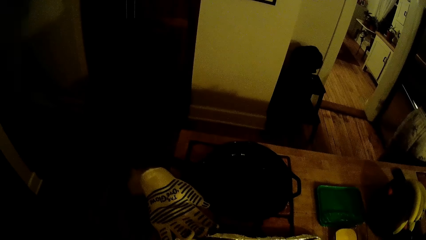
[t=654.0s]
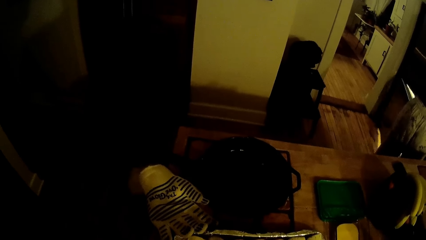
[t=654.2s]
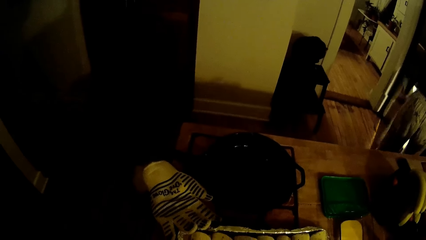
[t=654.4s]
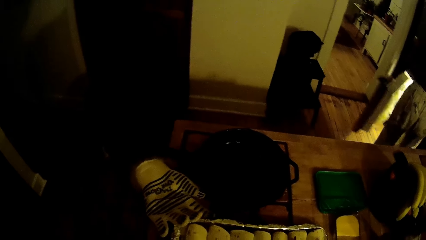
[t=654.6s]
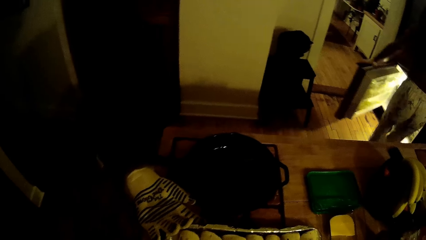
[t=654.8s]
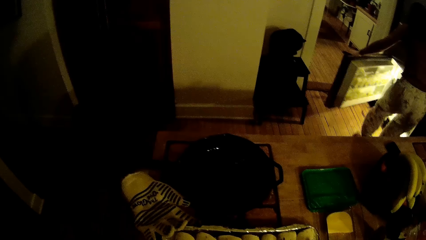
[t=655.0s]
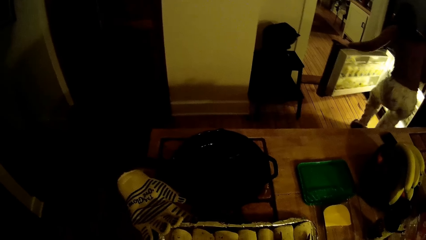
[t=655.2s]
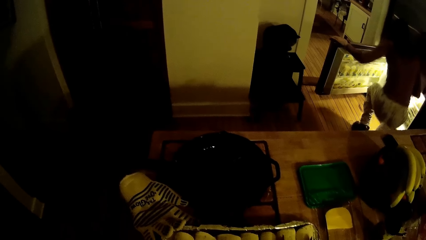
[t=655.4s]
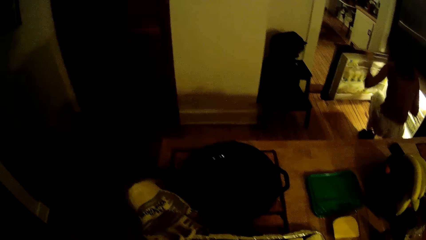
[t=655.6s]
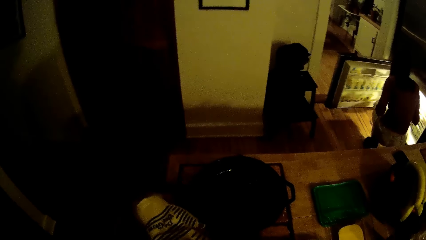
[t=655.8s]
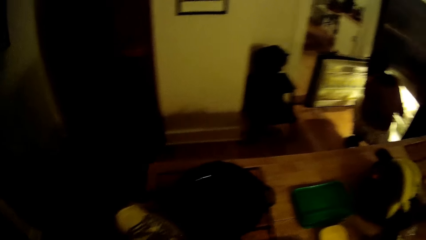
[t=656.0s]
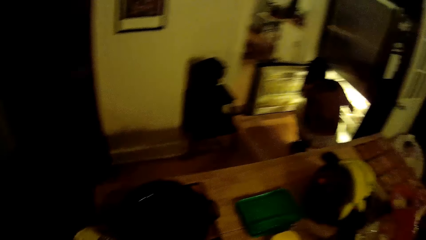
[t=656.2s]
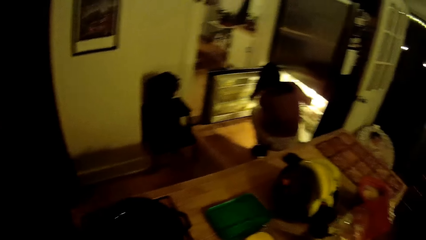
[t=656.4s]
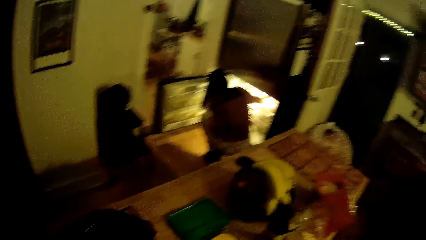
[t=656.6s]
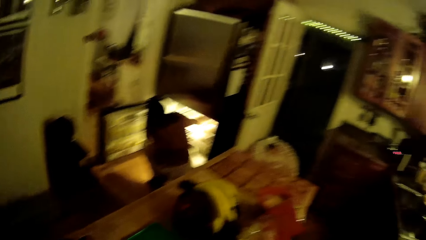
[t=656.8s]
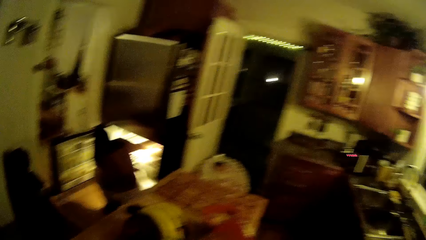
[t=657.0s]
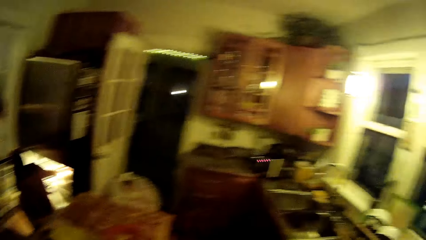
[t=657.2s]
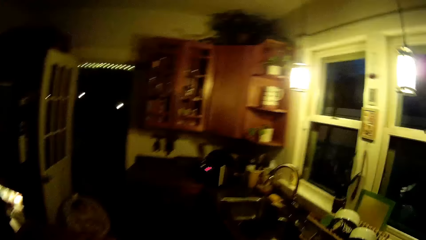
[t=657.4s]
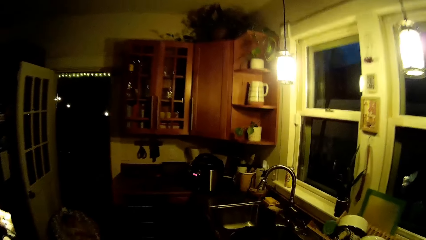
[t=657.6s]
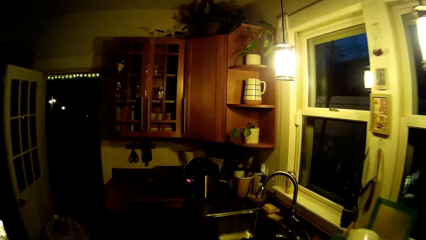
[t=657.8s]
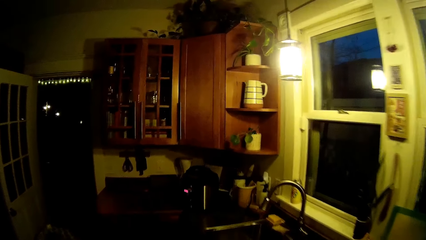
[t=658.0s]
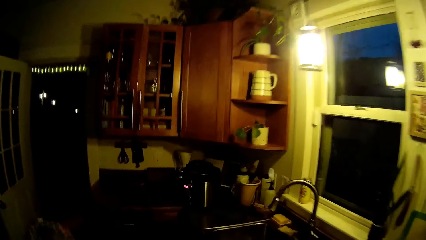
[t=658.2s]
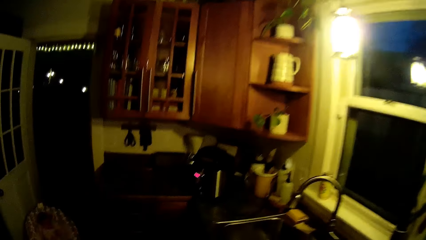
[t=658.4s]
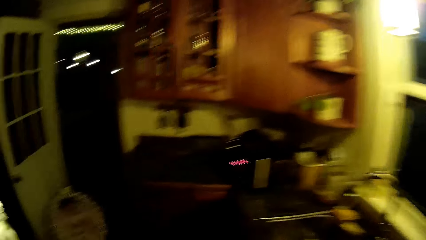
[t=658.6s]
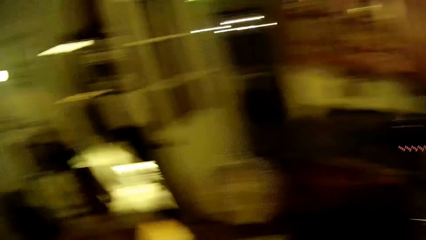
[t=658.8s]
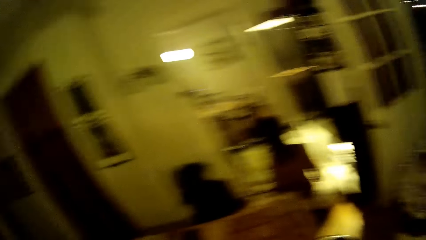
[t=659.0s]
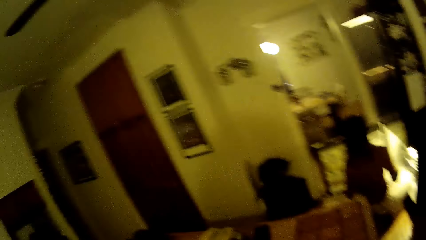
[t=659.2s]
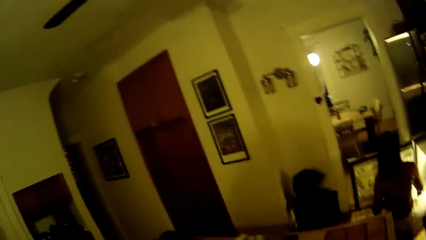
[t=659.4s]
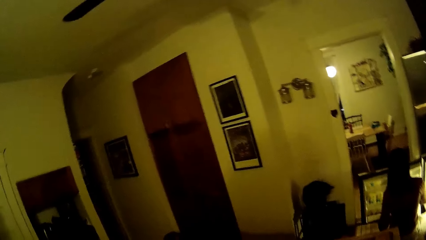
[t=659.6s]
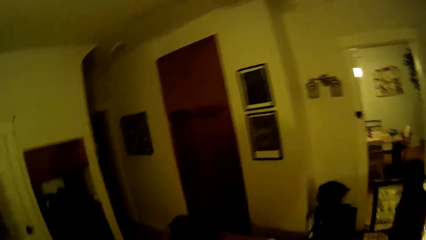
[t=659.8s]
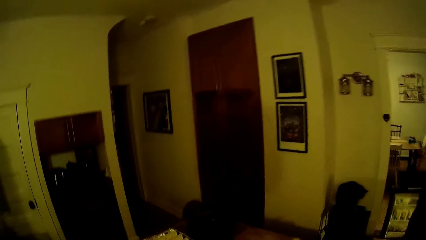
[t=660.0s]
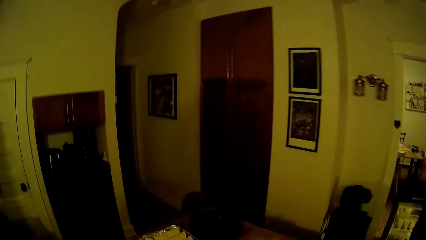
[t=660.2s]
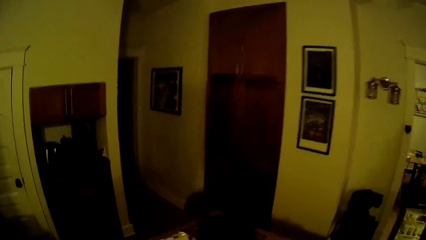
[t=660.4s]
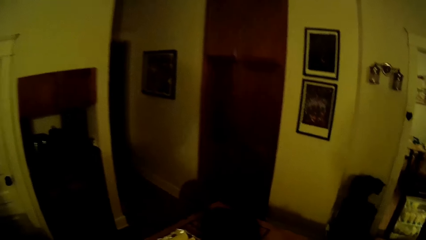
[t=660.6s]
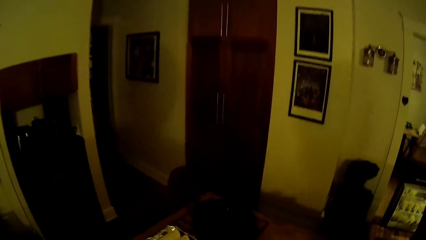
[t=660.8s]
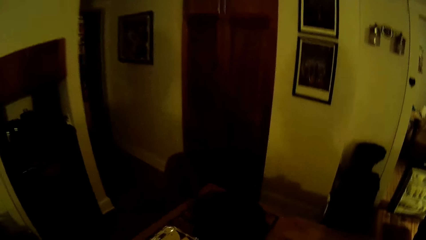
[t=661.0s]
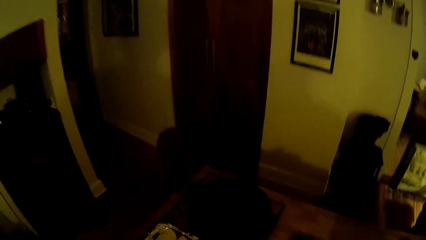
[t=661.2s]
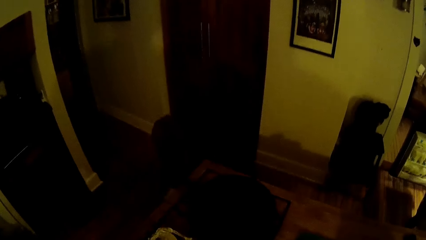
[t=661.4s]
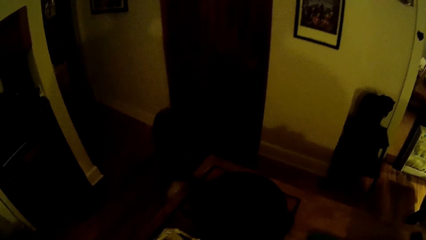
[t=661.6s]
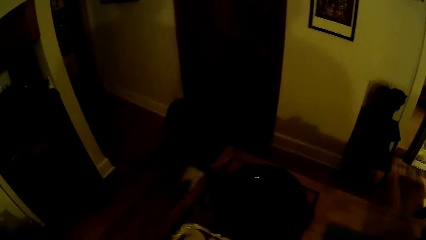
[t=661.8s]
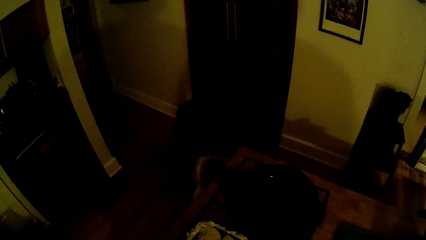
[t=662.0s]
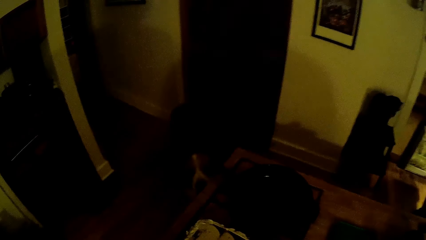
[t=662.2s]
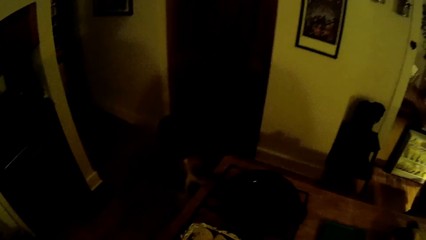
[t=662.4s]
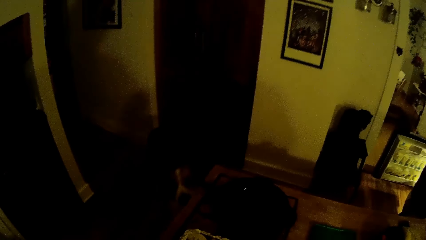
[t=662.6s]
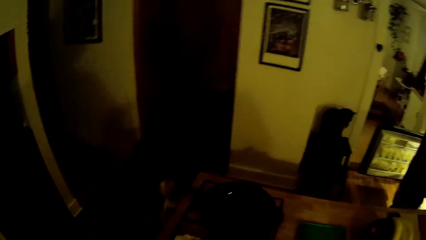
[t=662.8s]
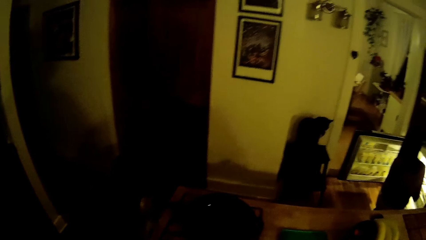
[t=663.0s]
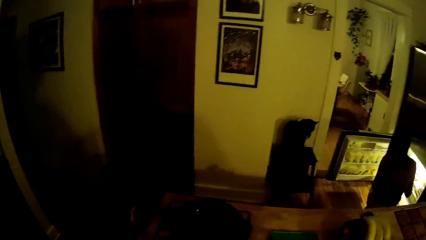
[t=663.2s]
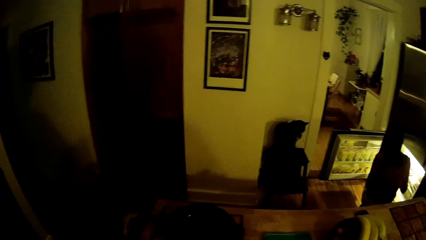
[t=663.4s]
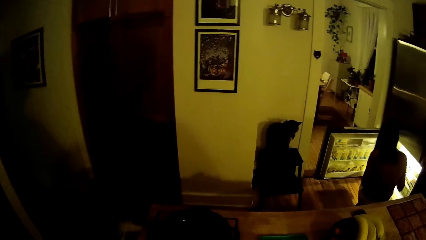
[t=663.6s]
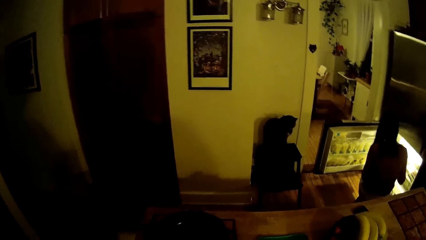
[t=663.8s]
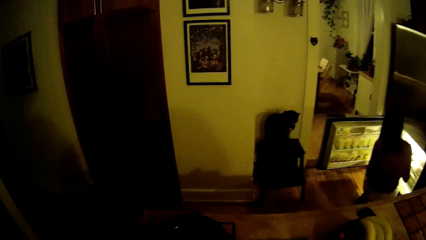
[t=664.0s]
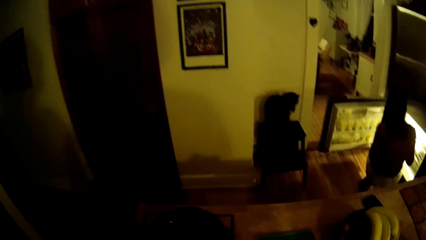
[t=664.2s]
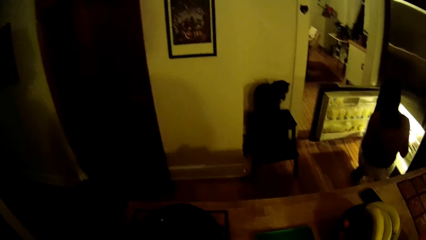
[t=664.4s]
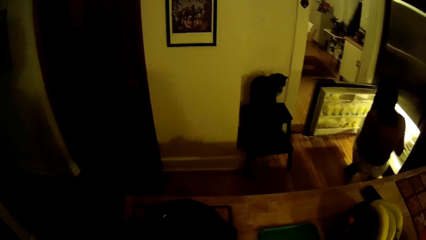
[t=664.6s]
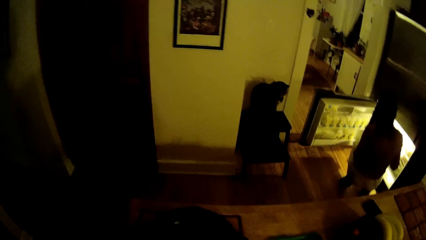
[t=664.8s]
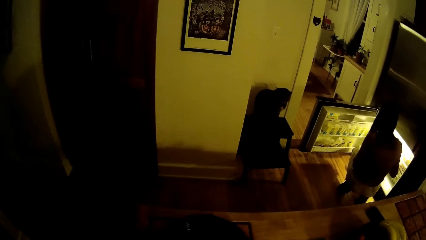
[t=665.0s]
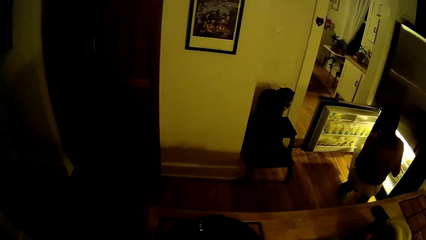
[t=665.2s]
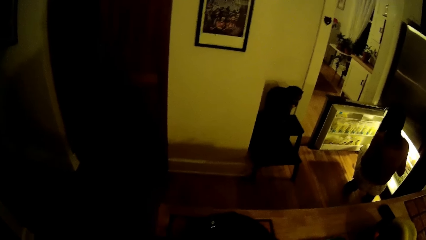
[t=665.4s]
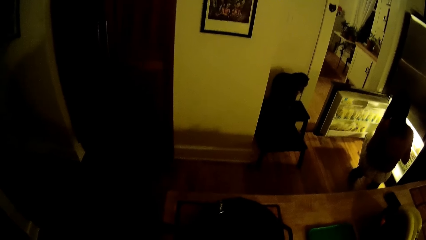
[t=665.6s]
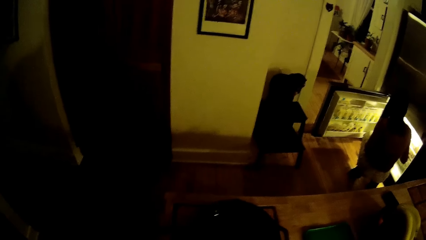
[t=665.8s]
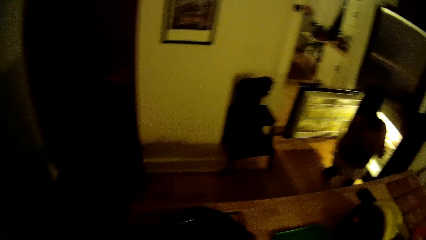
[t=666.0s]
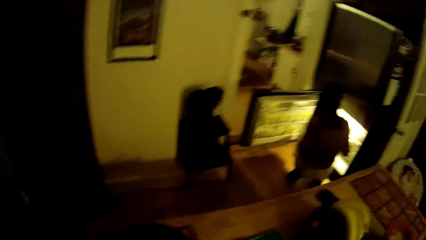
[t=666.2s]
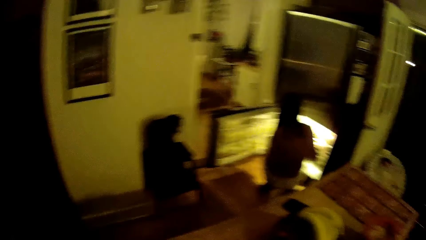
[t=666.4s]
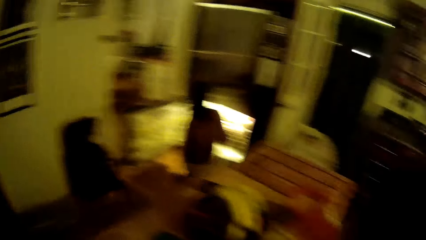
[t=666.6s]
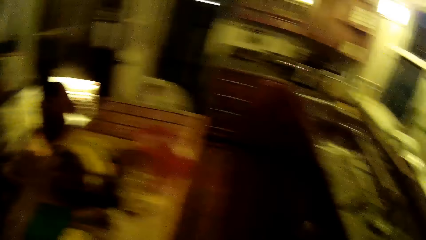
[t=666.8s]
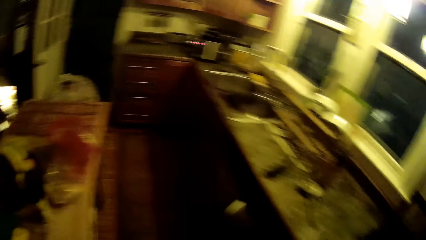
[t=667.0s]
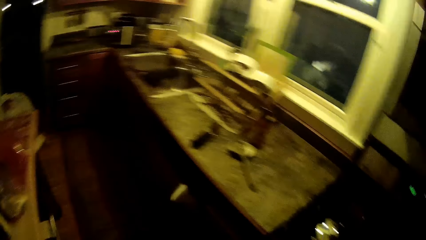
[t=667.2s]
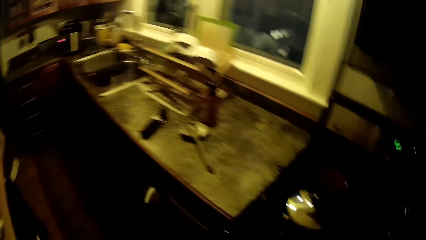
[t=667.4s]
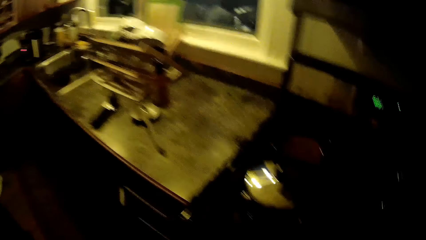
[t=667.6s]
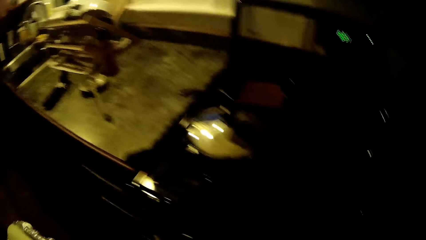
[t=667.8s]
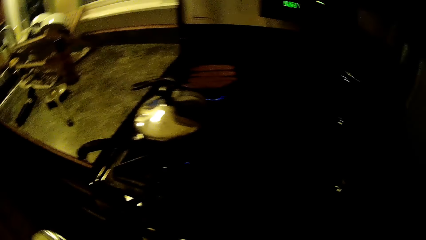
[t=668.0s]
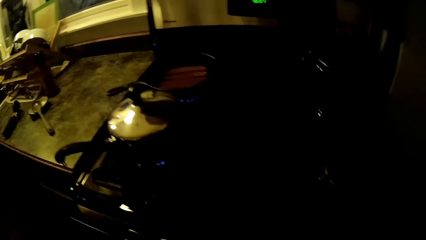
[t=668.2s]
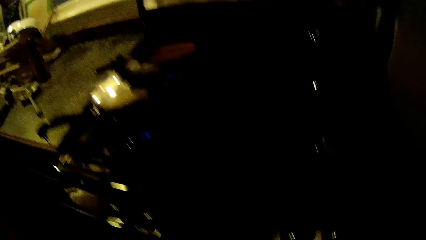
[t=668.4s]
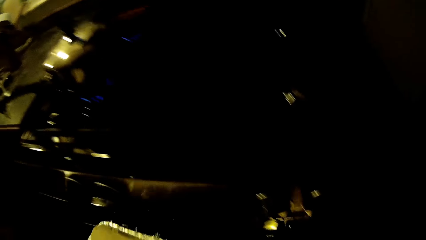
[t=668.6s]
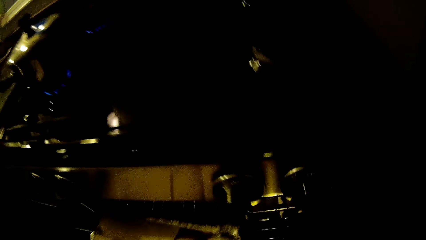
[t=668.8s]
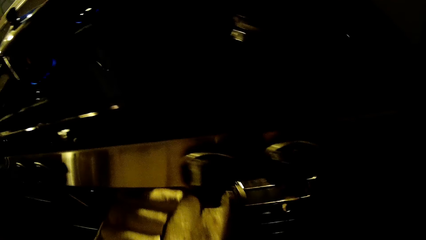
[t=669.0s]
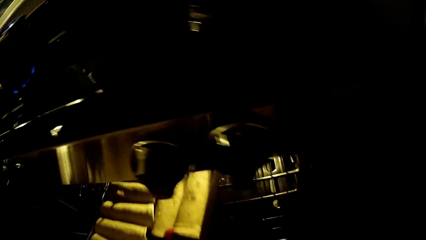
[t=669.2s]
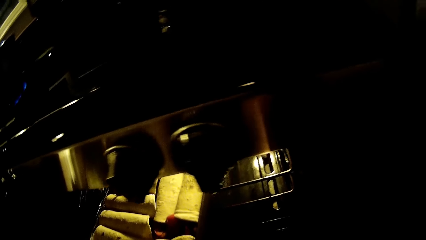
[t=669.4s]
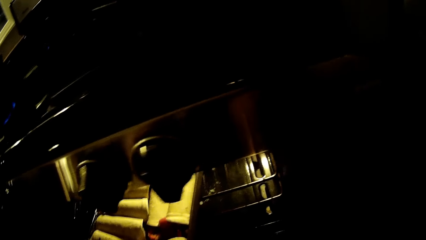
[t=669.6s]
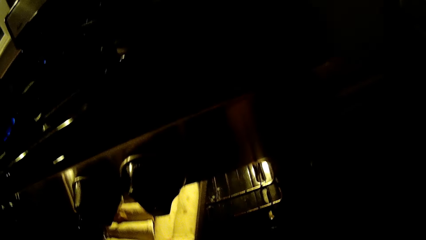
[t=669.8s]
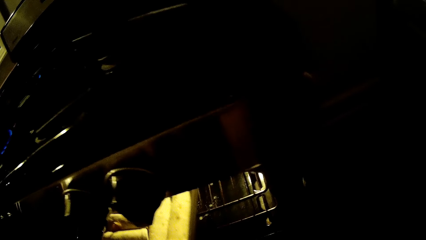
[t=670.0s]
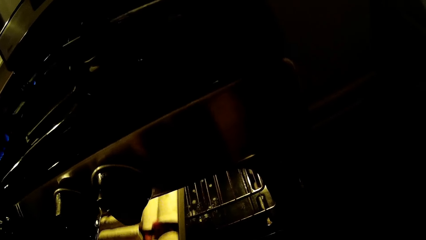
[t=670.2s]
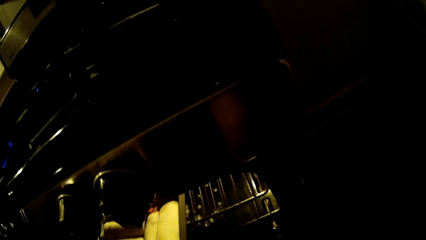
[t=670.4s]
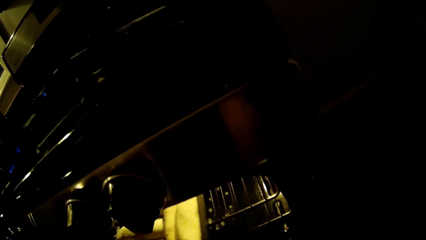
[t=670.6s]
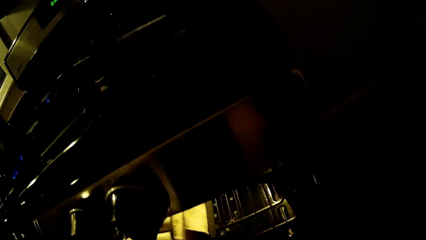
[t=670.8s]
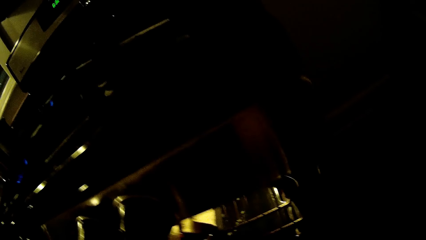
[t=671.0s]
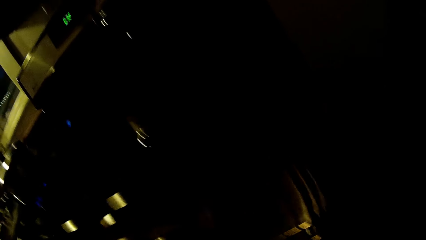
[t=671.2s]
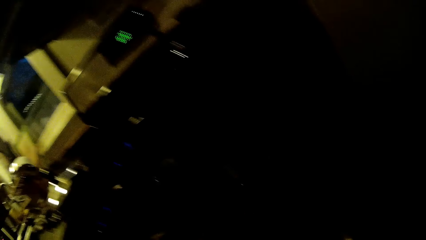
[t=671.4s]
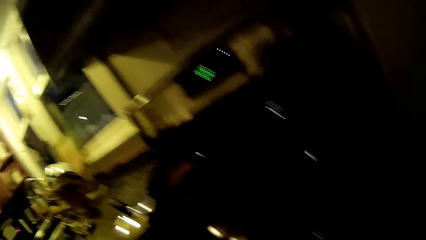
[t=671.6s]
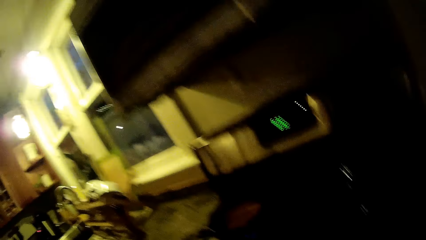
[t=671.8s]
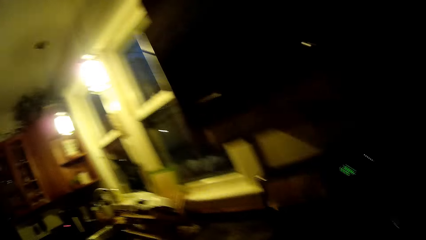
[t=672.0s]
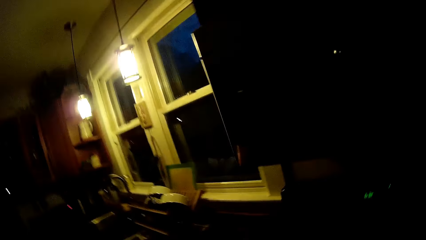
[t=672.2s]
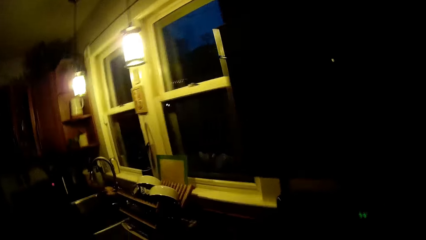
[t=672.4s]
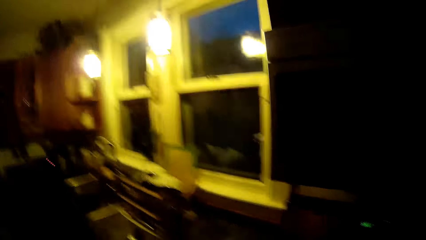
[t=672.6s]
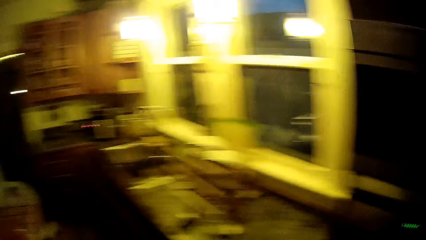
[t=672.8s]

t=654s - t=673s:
The woman opens the under area of the refrigerator with her left hand. The woman squats down by the refrigerator. The woman puts a hand in the fridge. The camera wearer walks towards the sink. He looks at the cooking pot. The woman interacts with the camera wearer in the kitchen. The camera wearer interacts with the woman in the kitchen. He puts the tray in the oven with his left hand.
